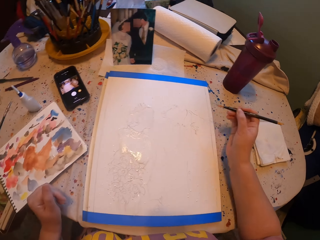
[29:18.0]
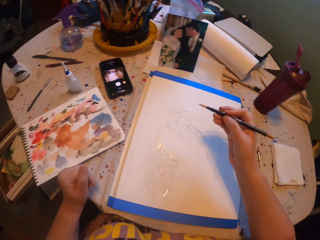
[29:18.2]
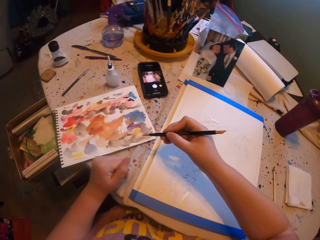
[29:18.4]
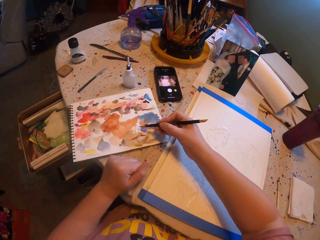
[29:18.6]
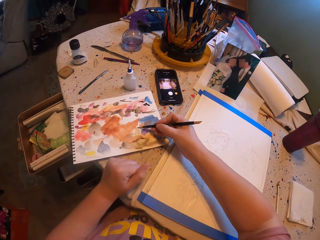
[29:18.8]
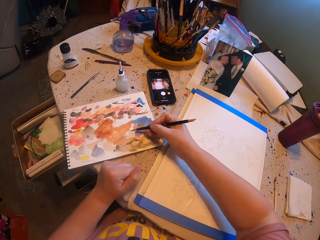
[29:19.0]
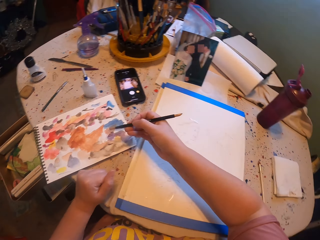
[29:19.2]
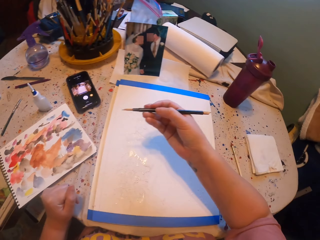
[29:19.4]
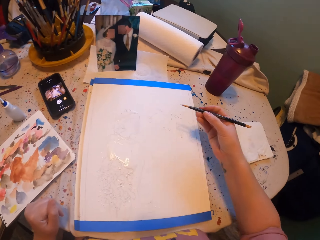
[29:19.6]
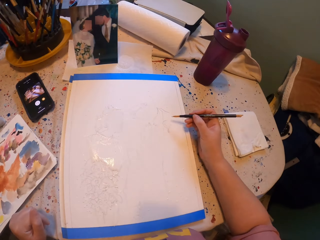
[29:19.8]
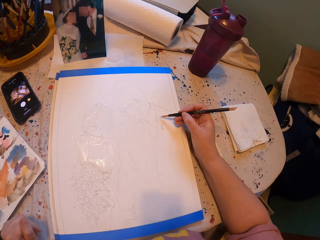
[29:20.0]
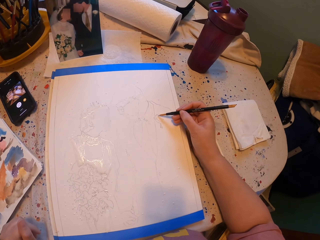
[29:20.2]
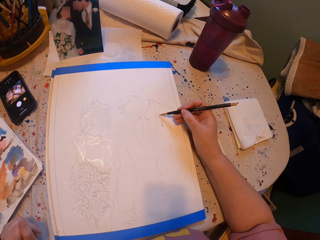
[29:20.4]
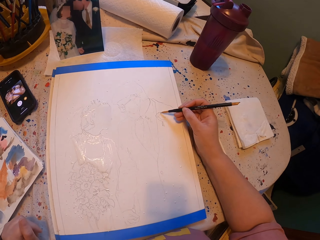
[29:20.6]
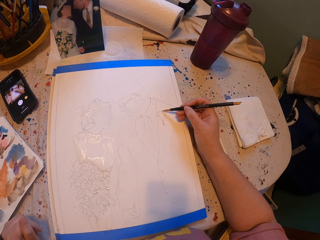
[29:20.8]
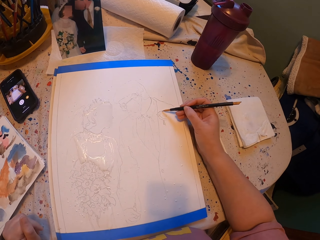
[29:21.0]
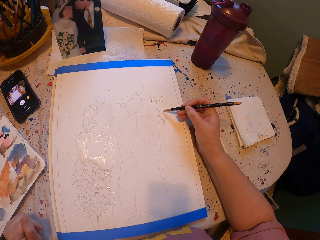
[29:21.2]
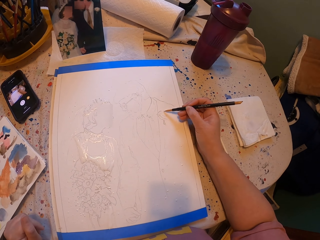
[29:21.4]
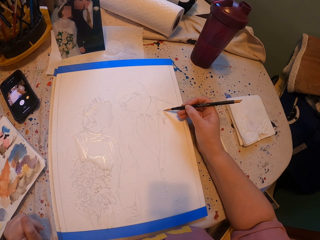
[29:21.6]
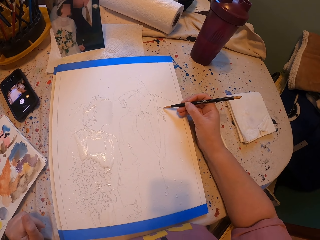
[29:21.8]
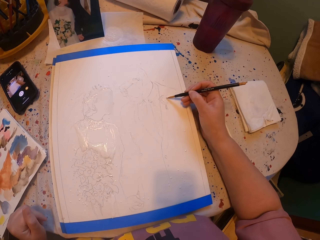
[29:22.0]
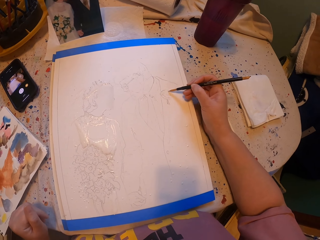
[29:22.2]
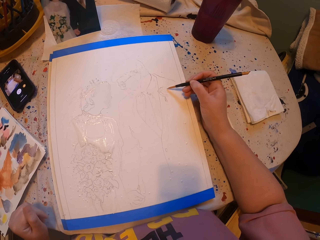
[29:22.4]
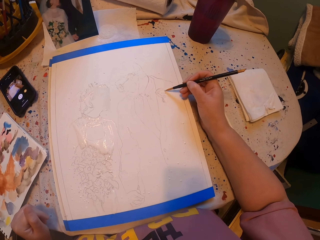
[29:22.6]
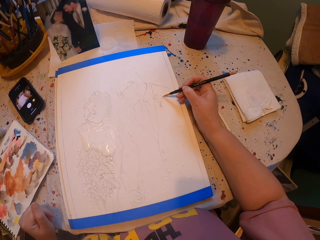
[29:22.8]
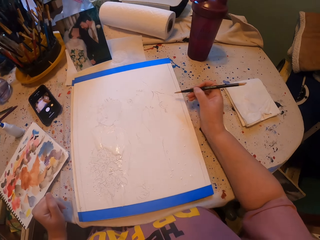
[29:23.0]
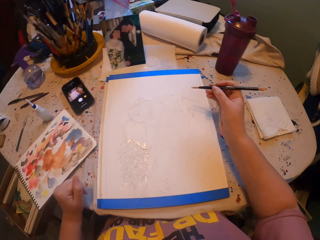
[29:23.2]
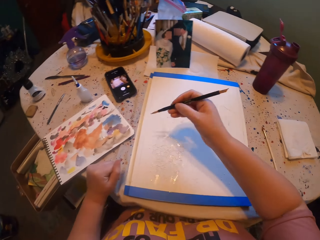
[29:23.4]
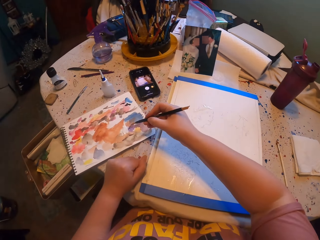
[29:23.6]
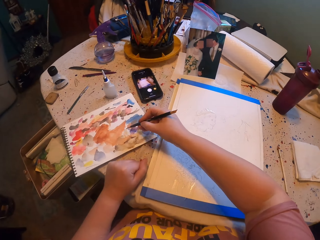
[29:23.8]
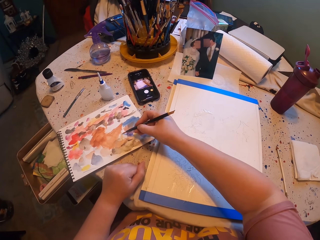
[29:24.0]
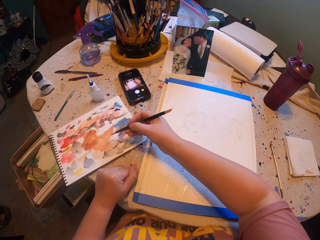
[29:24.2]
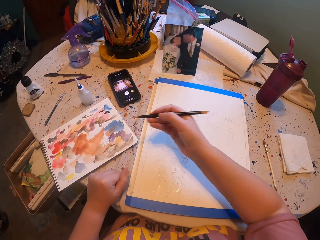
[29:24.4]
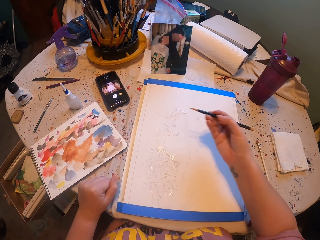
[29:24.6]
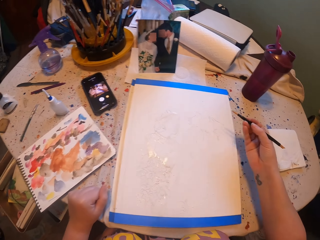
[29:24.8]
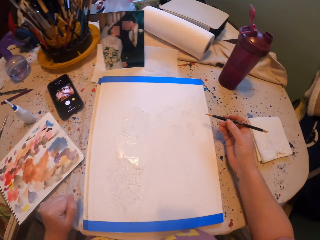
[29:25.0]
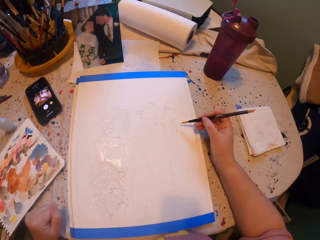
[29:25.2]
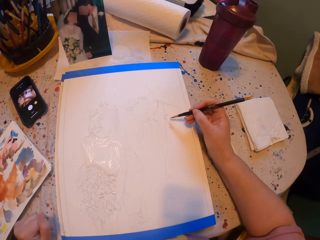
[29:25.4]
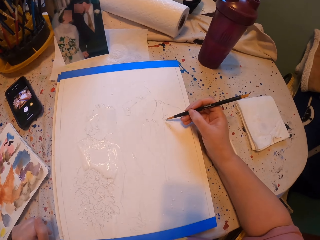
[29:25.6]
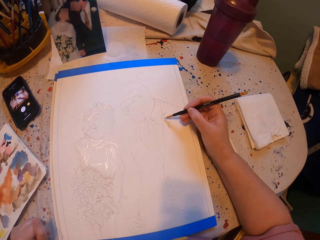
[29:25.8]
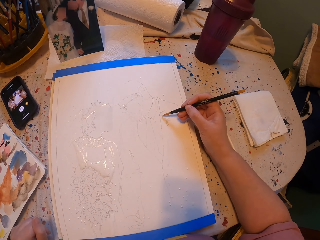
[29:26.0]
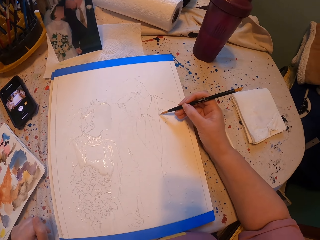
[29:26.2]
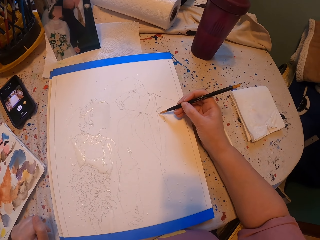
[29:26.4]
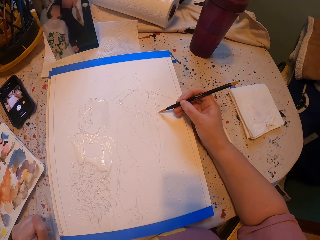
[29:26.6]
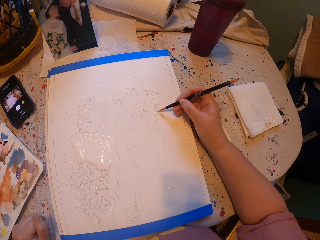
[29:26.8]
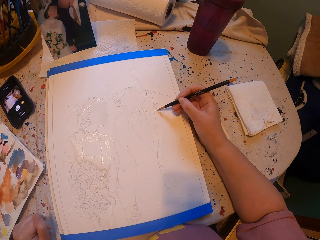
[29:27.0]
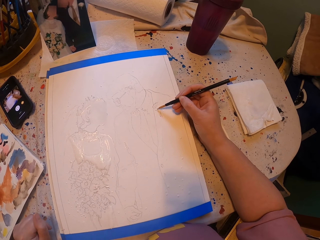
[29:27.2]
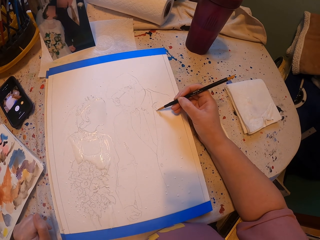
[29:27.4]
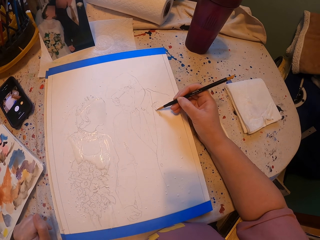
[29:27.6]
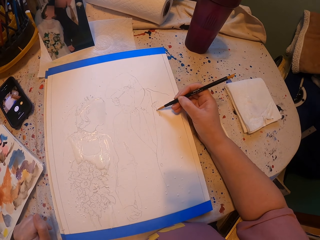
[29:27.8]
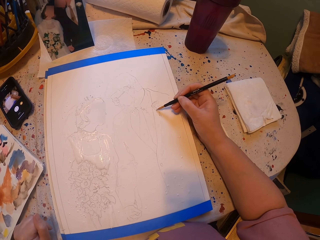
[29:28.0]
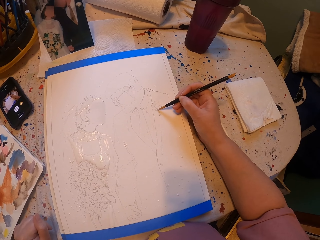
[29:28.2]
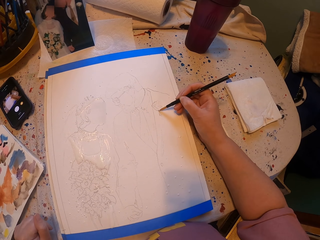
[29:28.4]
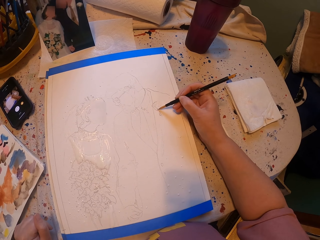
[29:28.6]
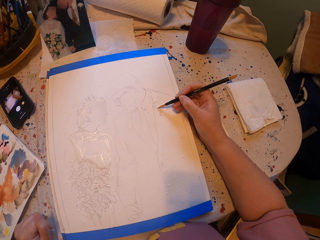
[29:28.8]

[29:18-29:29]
The camera wearer rubs the pen brush in the ink paper. They pick the paint with the brush. They paint the picture with the pen brush. They pick the paint with the brush, rub the pen brush in the ink paper and paint the picture with the pen brush.

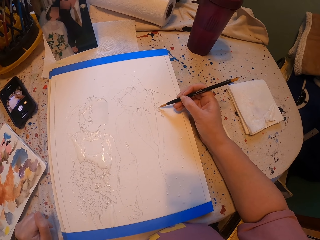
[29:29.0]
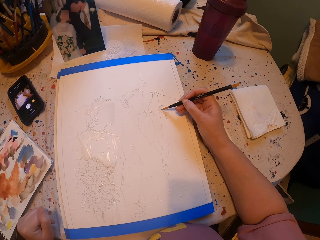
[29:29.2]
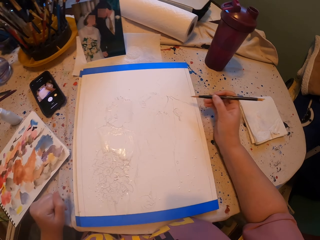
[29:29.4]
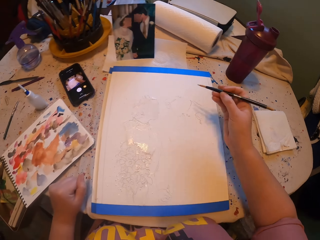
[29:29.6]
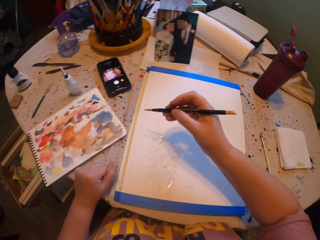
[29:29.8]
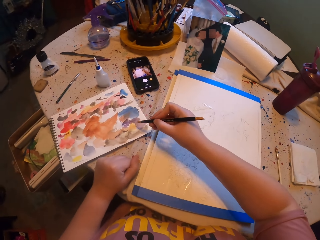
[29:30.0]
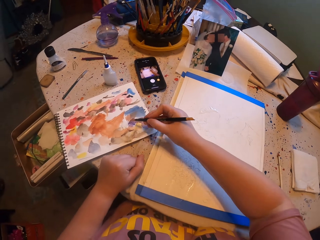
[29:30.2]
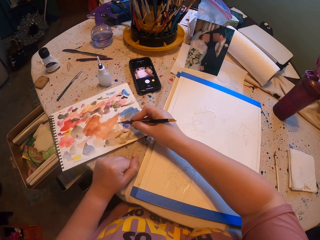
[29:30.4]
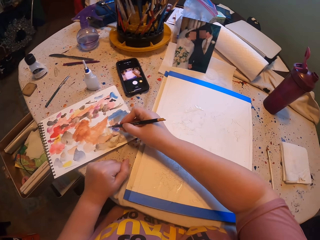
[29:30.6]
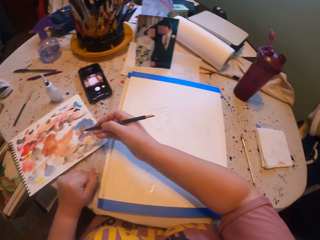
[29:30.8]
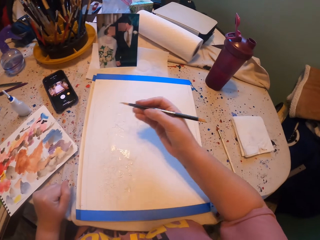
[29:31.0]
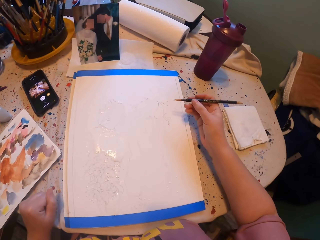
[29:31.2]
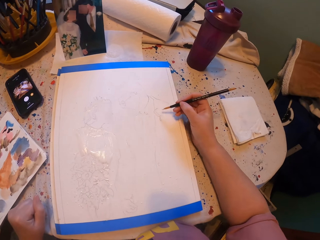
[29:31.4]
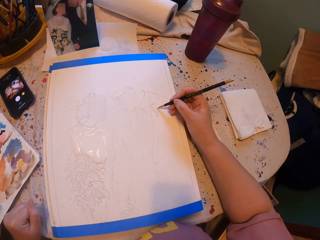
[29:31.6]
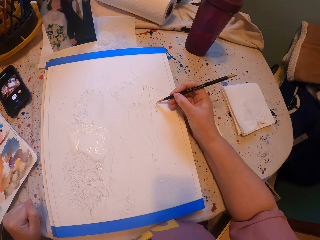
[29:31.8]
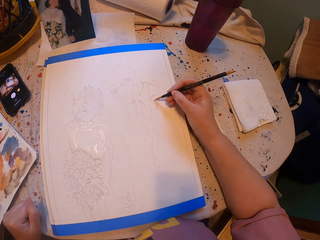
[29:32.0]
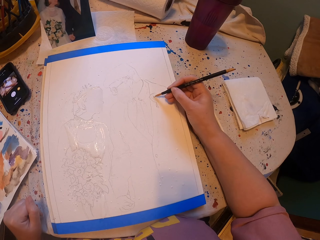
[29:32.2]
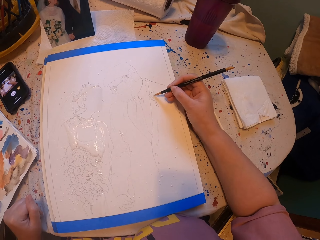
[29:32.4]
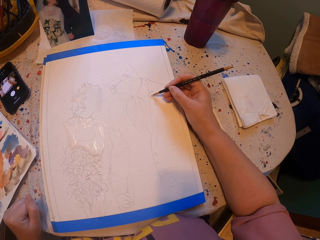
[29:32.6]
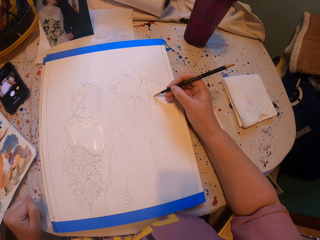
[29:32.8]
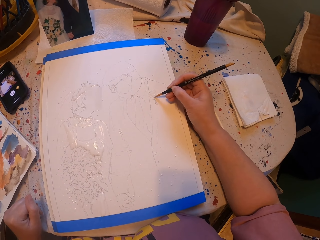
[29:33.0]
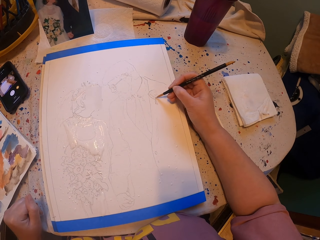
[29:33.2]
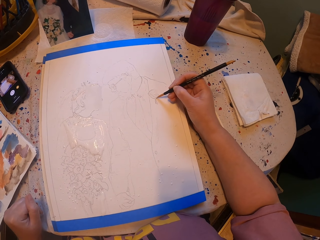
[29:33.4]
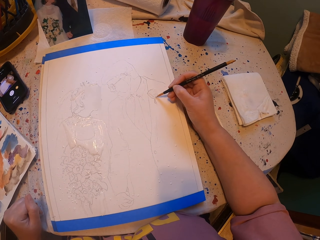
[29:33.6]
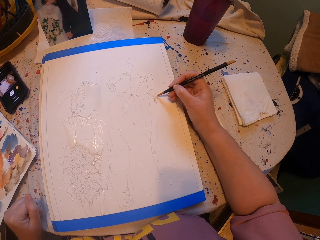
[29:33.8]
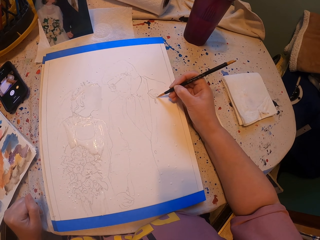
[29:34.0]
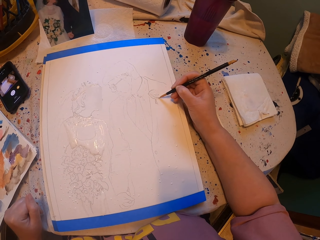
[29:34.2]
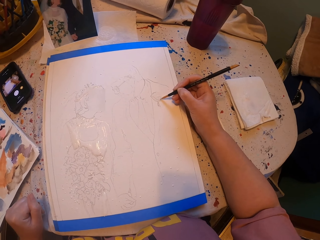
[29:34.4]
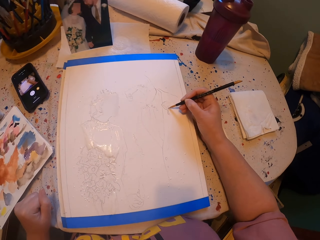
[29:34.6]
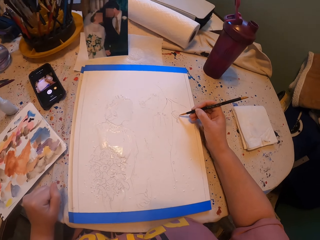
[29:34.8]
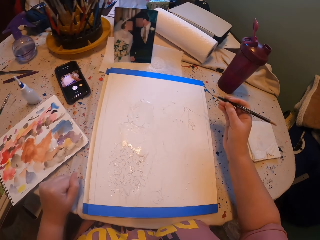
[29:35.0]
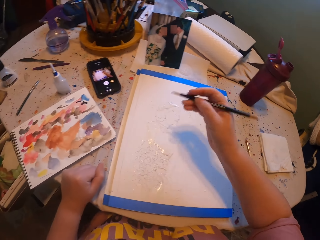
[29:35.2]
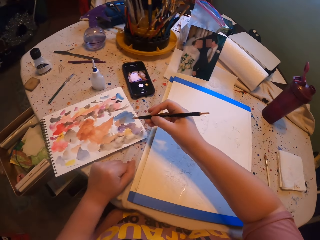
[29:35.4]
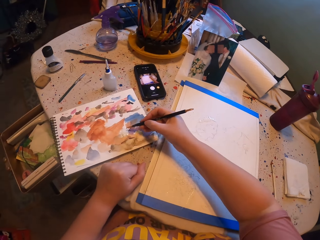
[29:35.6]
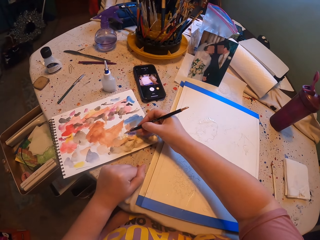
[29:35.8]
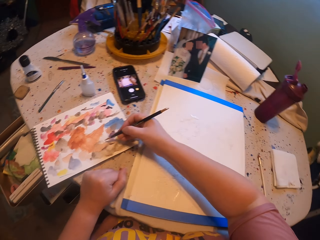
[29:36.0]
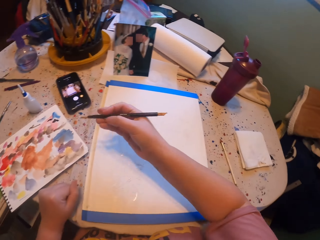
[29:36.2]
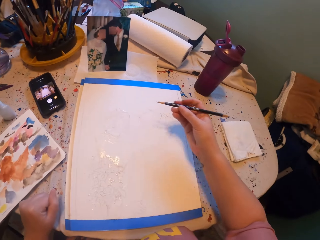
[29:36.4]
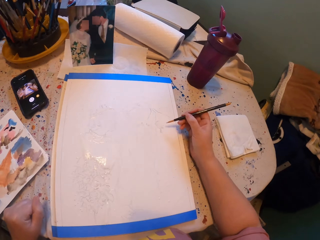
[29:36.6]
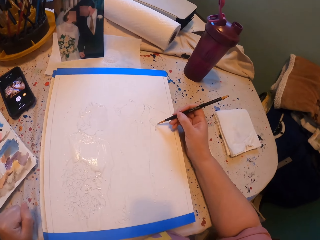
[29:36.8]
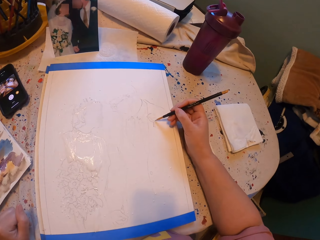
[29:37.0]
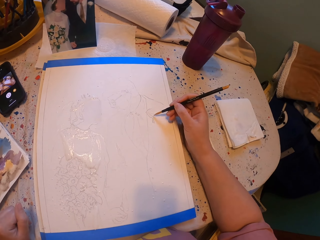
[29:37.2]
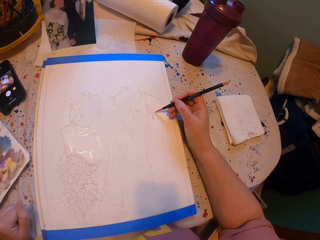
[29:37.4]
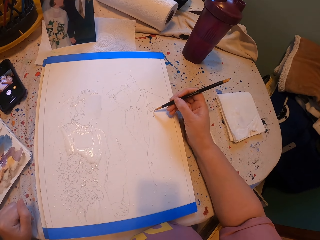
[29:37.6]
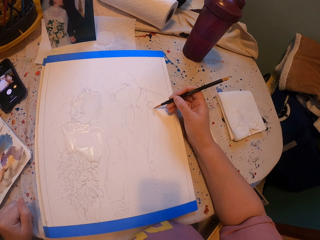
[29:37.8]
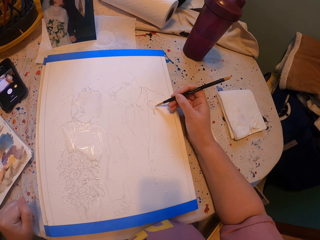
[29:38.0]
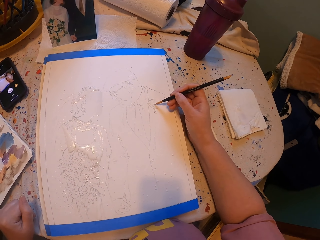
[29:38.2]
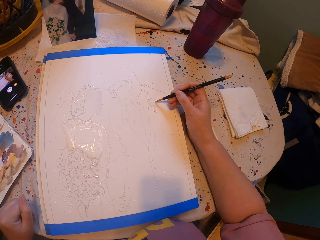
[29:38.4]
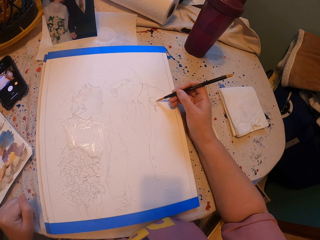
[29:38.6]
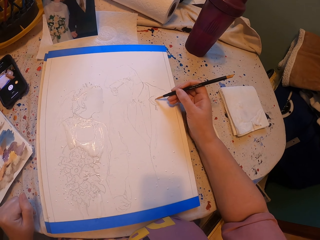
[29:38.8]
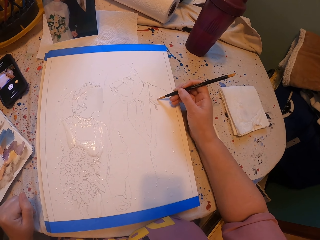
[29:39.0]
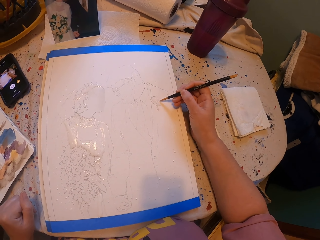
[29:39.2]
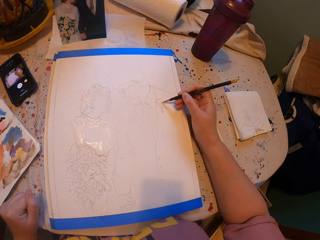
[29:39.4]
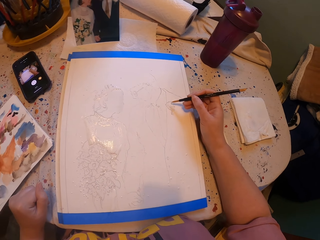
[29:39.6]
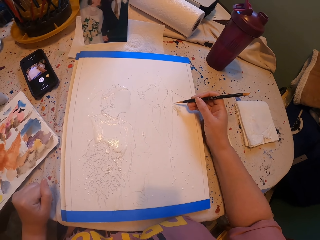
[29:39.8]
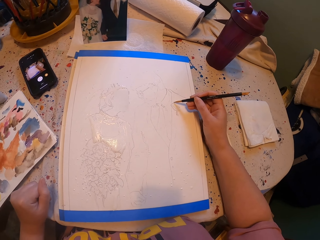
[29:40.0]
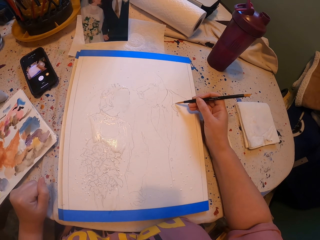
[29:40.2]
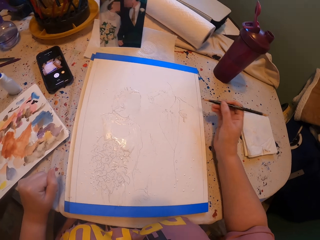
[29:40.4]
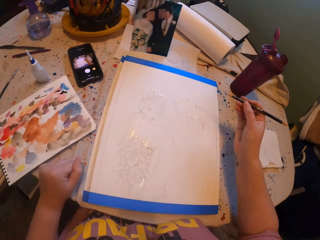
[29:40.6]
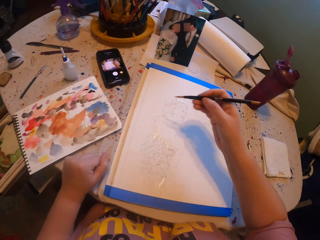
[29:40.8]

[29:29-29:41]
The camera wearer rubs the pen brush in the ink paper. They pick the paint with the brush. They paint the picture with the pen brush. They rub the pen brush in the ink paper, pick the paint with the brush and paint the picture with the pen brush.
